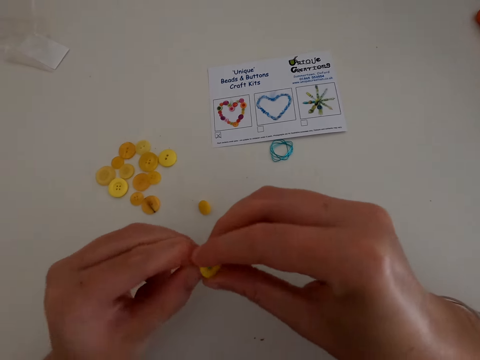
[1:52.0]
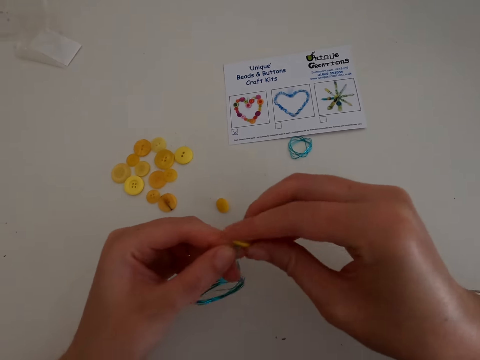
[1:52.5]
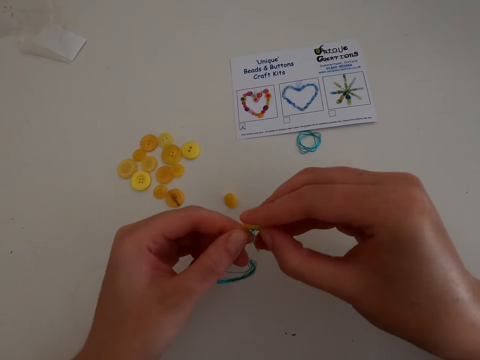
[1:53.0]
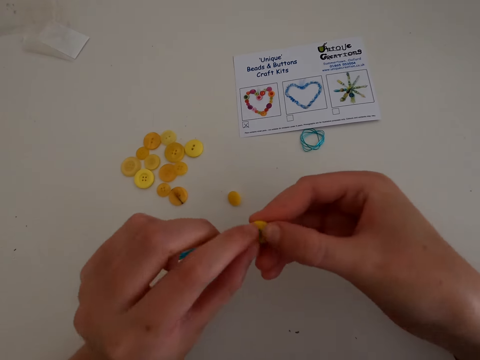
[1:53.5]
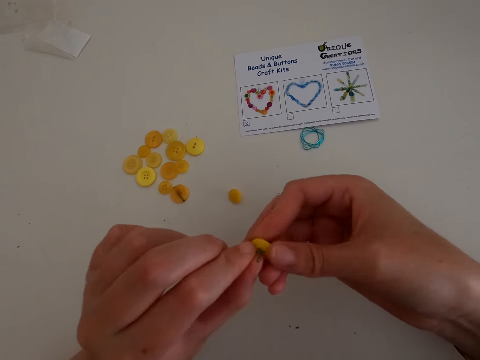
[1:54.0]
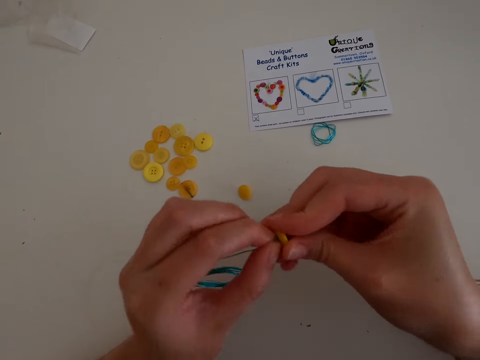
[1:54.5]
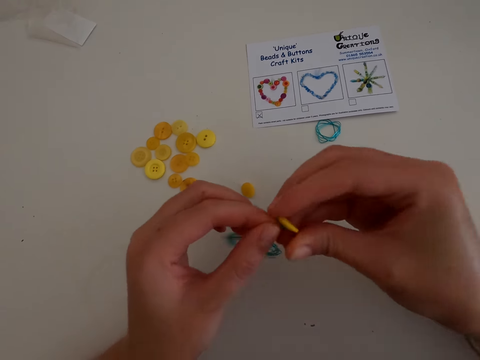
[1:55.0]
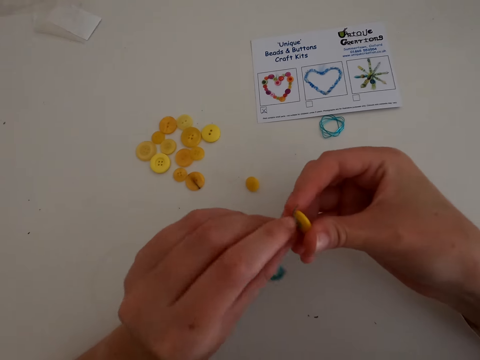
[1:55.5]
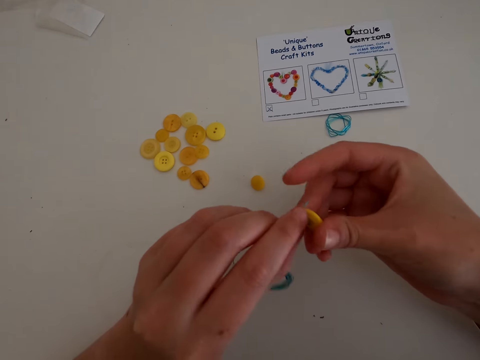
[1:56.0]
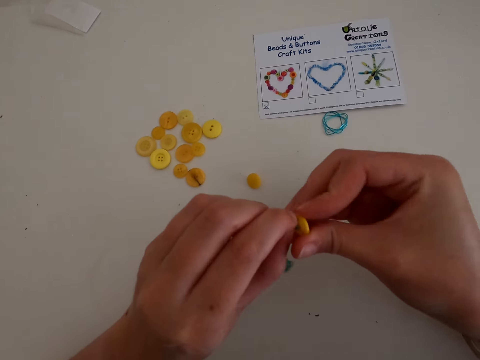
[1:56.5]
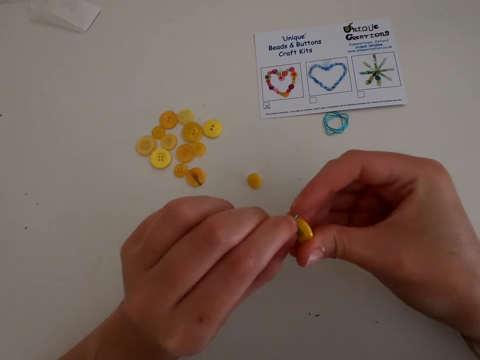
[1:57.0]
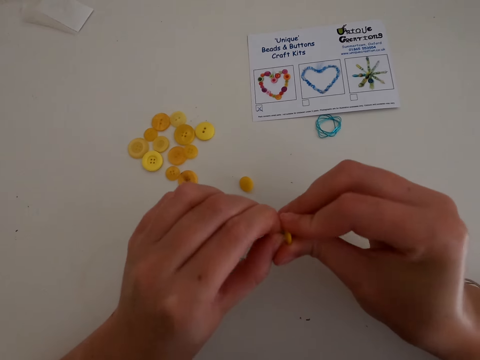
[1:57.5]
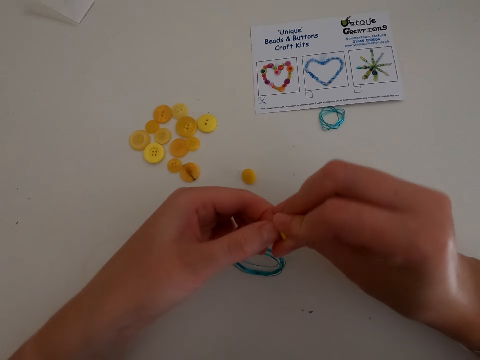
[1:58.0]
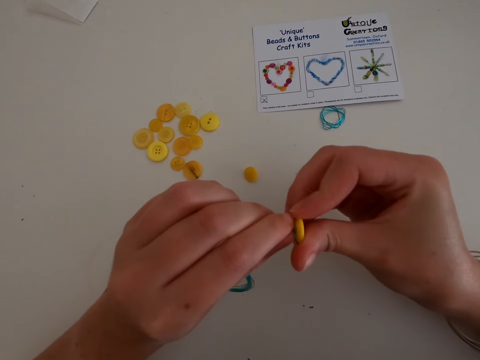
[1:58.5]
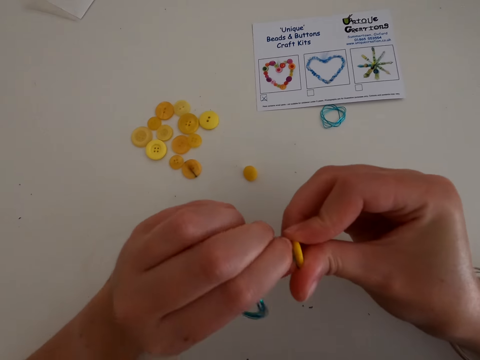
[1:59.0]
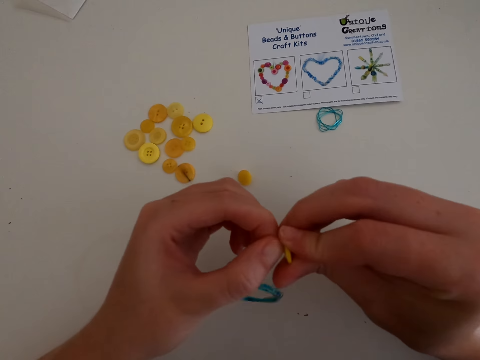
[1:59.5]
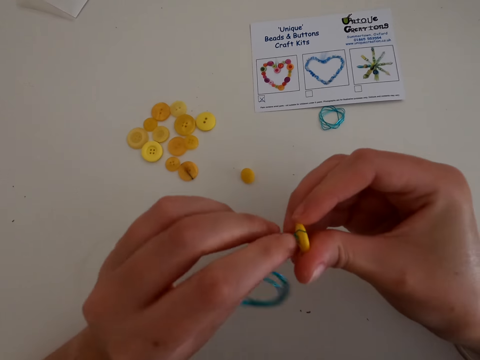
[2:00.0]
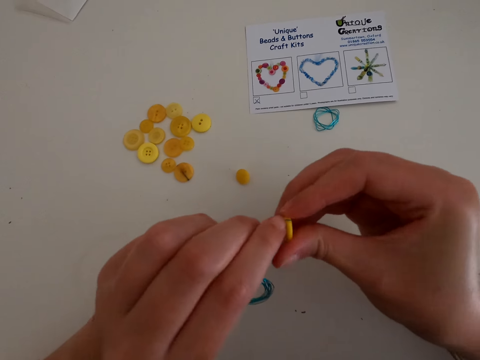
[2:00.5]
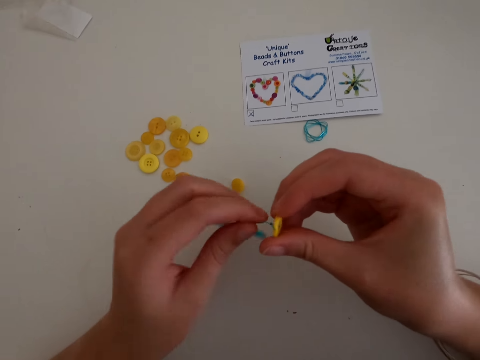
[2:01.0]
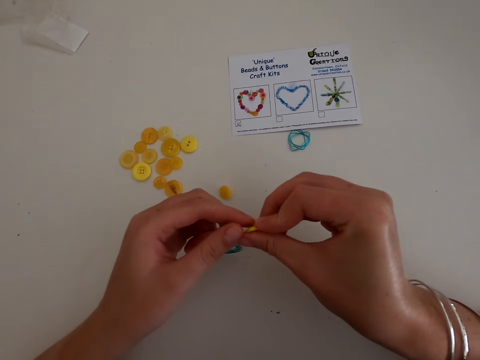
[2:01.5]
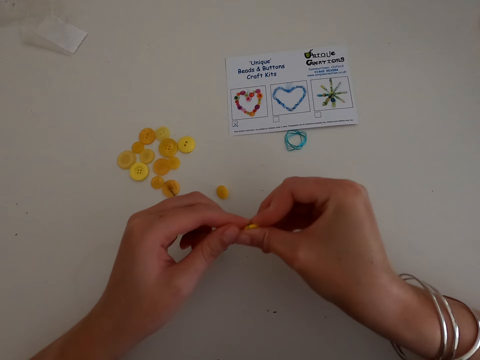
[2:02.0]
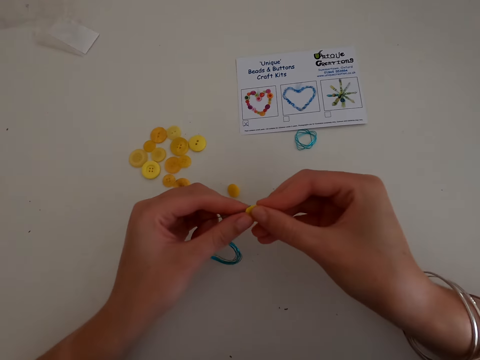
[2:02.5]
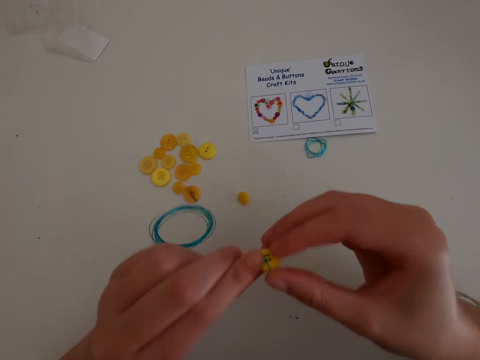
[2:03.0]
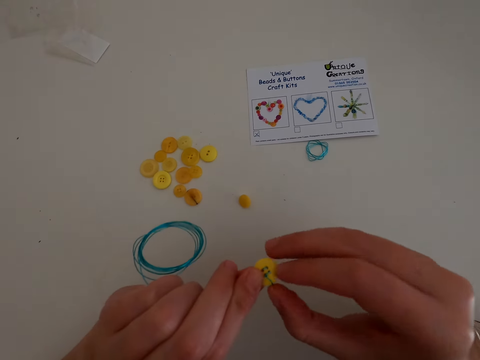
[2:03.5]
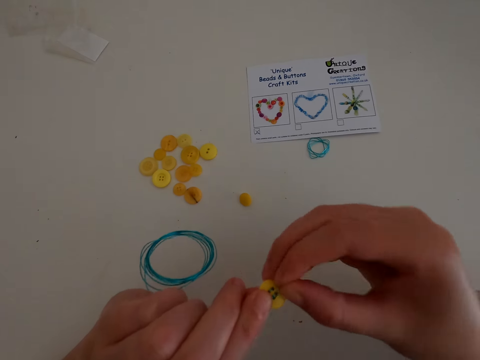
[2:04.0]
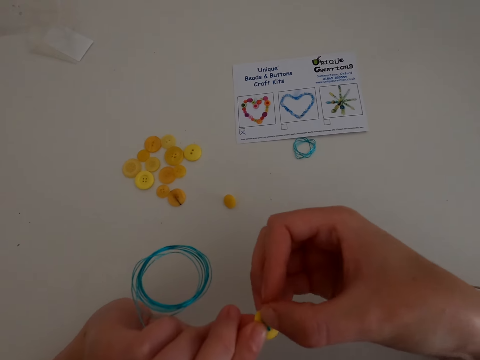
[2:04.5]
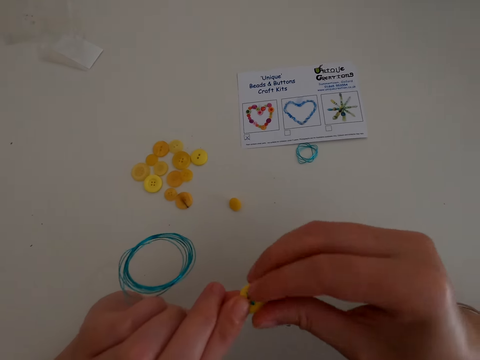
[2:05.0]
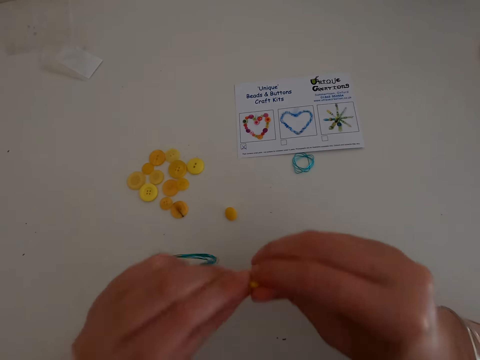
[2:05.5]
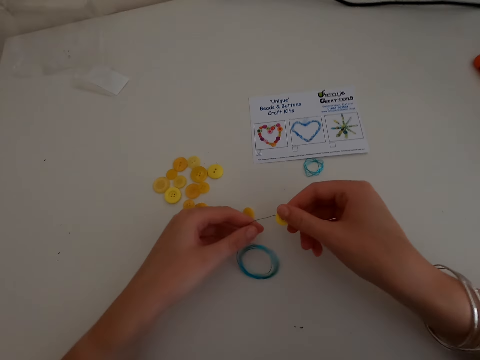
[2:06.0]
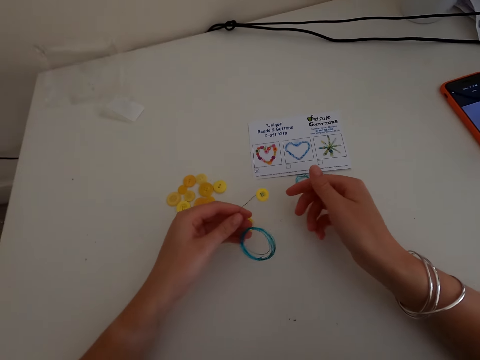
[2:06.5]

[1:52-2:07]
The camera wearer fixes the button on the wire stringer. They tie the thread around the button.

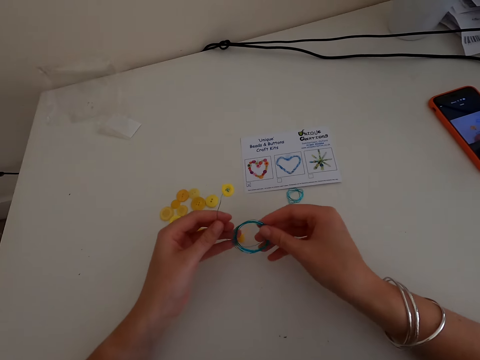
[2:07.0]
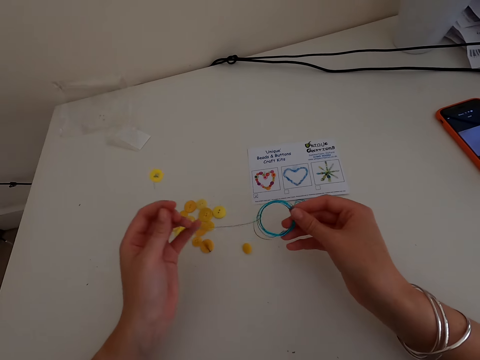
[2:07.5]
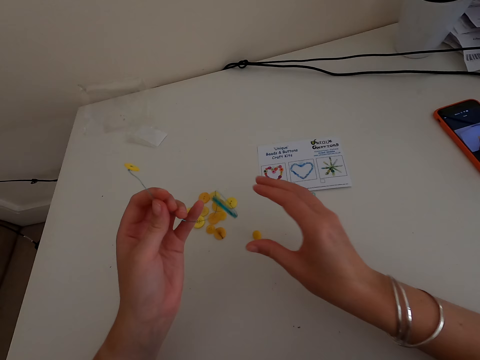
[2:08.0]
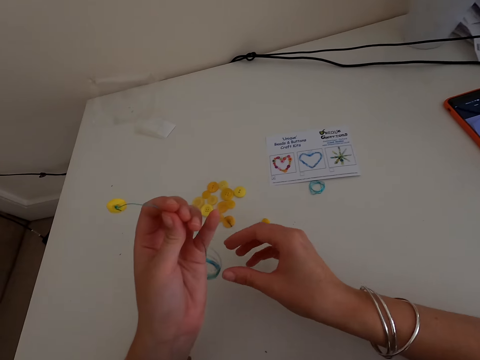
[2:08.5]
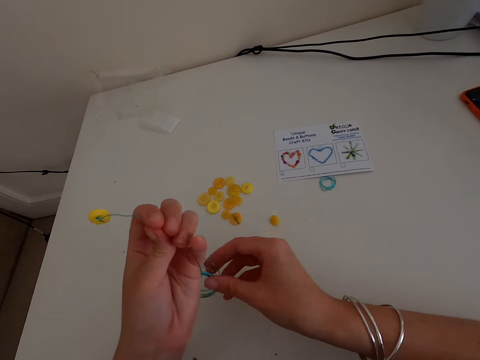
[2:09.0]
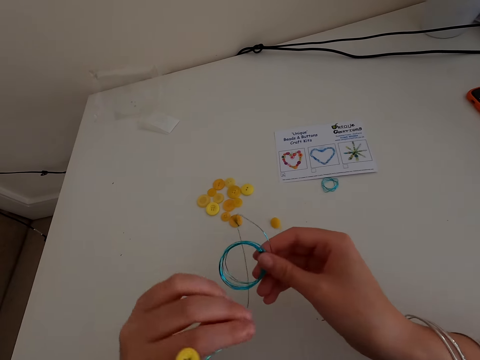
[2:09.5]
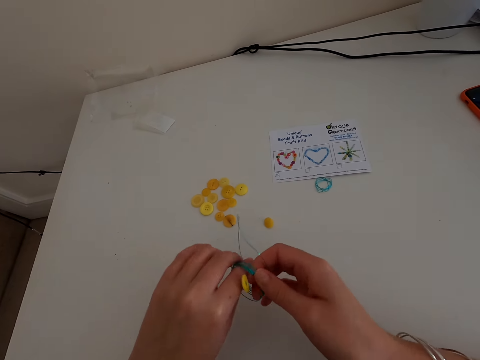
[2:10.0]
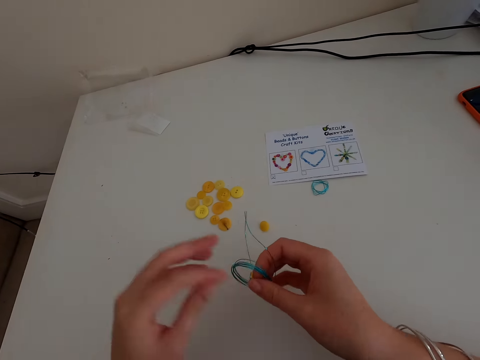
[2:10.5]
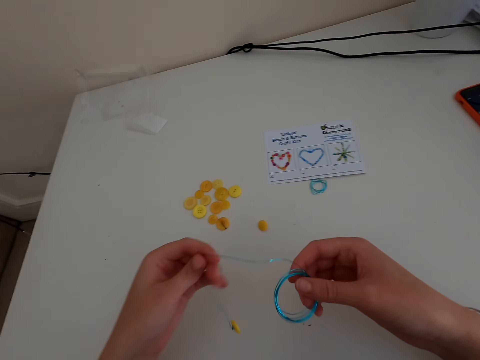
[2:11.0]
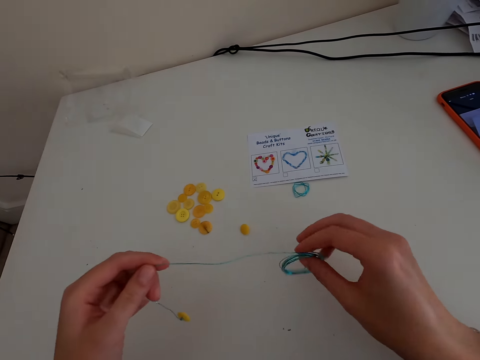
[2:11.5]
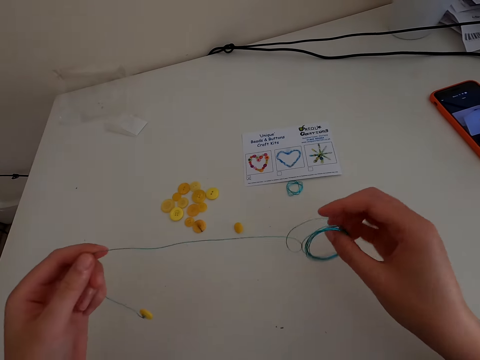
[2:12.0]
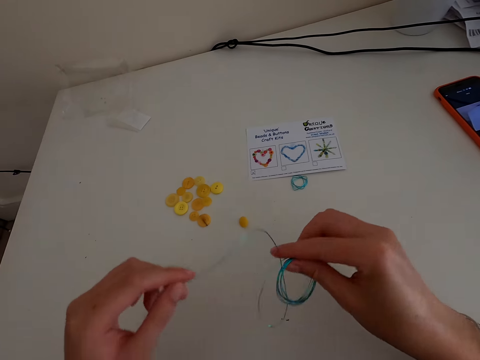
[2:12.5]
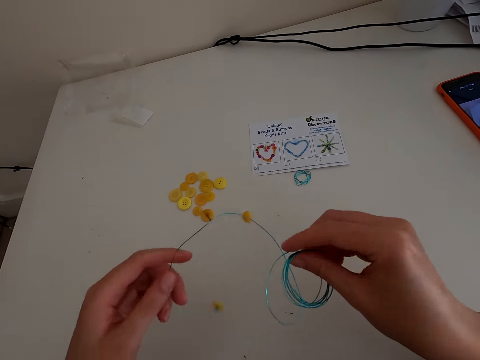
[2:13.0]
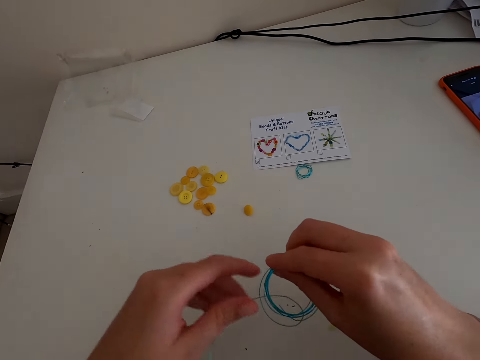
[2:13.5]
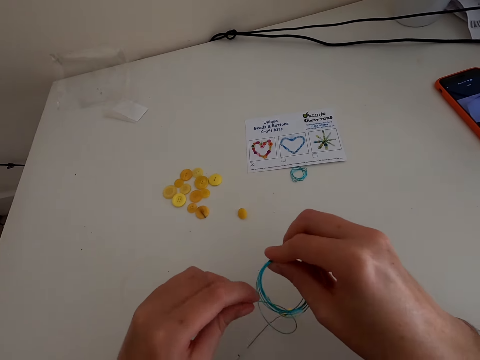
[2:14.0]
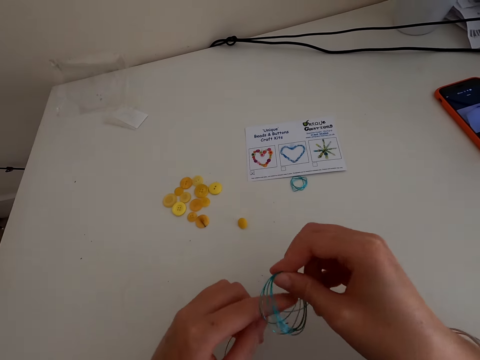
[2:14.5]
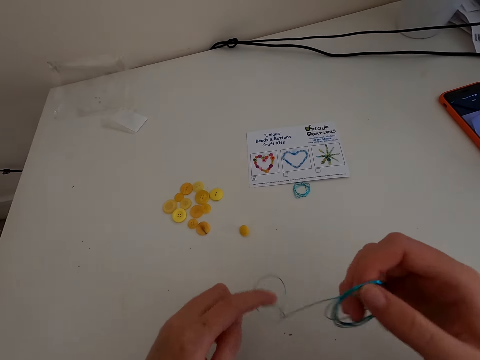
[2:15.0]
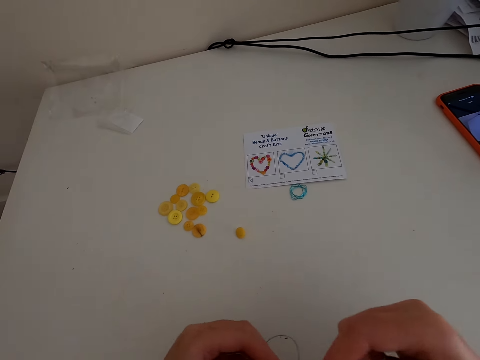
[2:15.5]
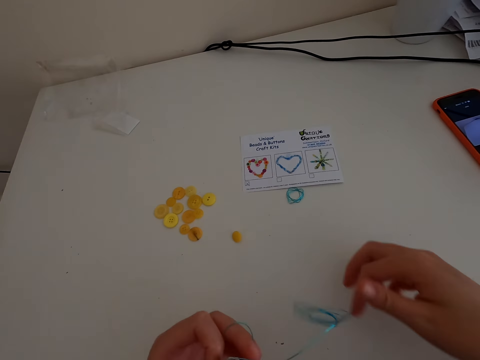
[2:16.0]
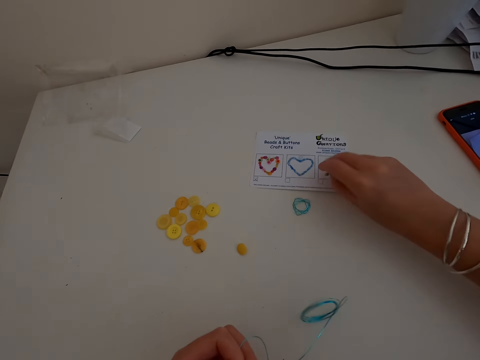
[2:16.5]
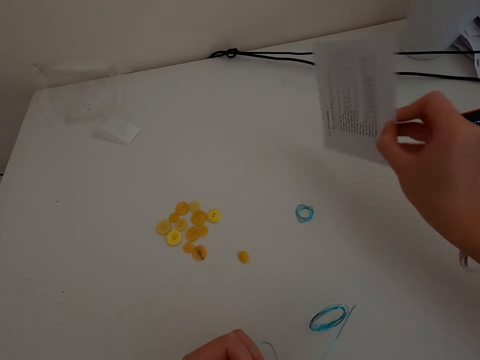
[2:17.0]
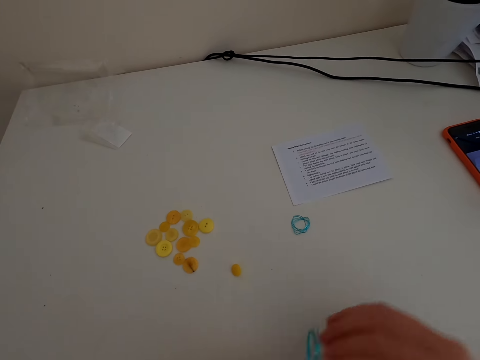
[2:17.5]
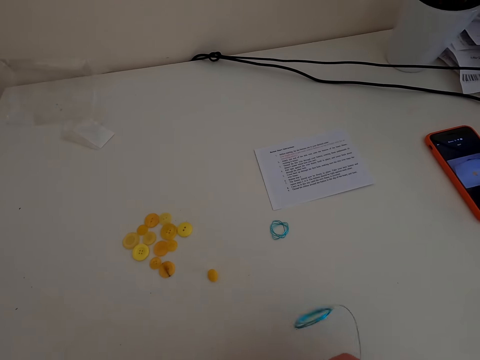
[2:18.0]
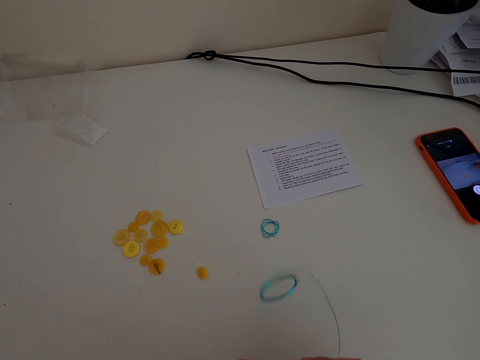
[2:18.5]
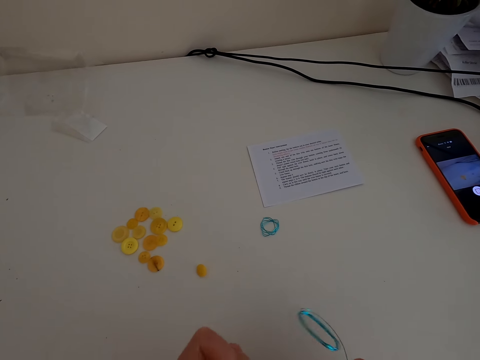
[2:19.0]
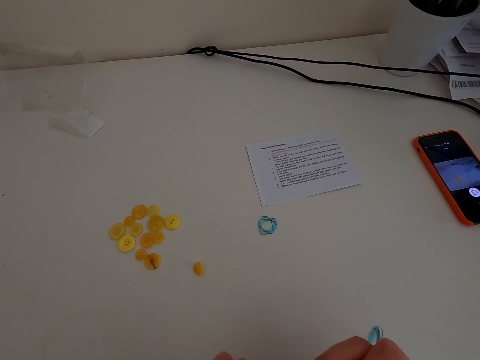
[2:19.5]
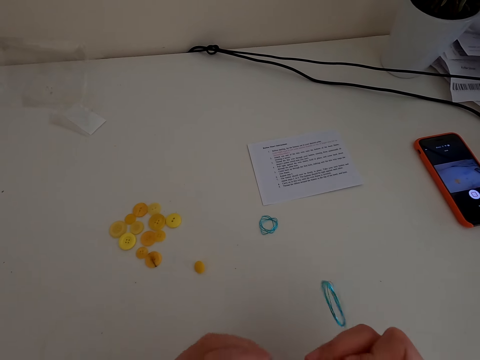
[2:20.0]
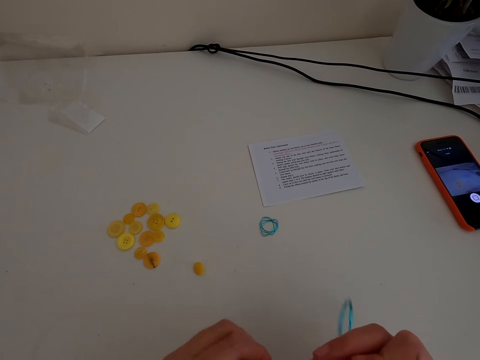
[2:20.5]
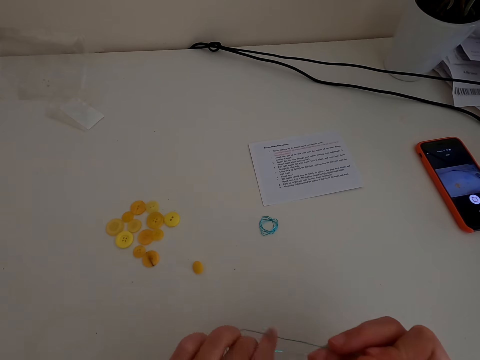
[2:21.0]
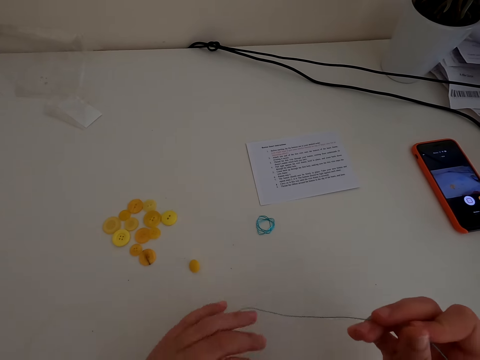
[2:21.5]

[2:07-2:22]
The camera wearer unfolds the thread. They turn the paper.
